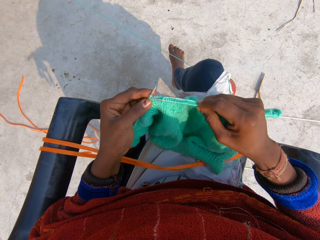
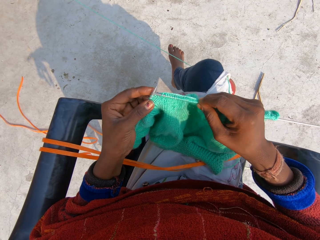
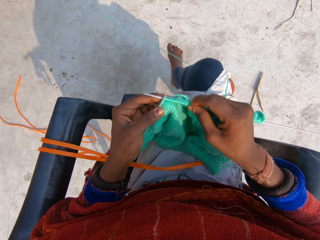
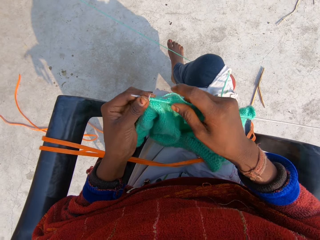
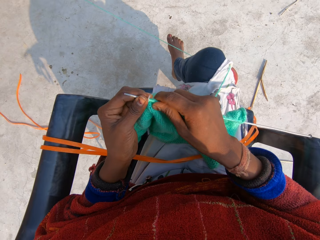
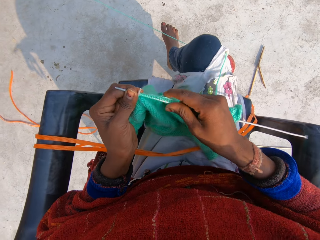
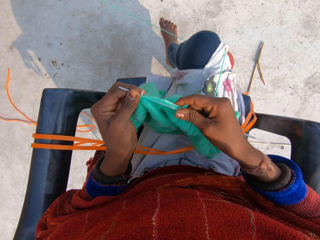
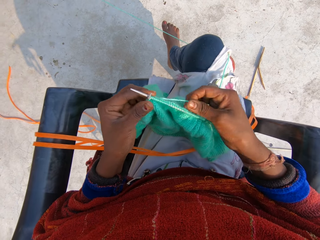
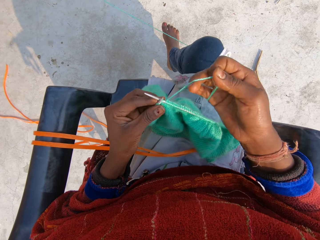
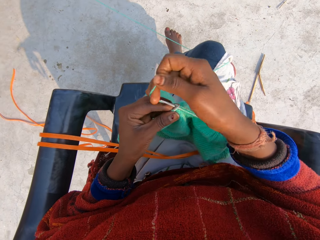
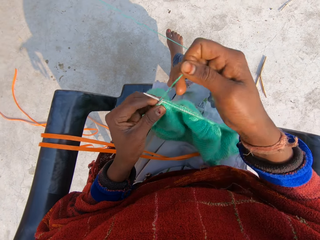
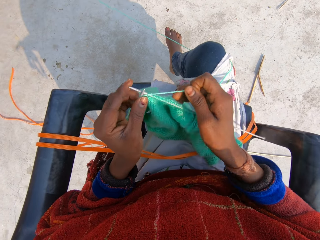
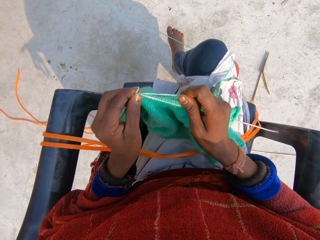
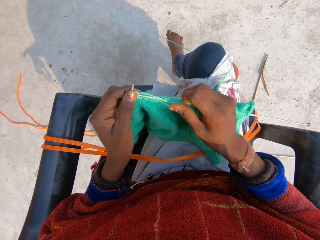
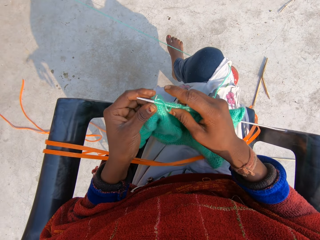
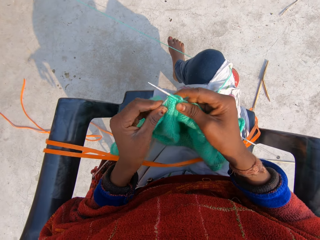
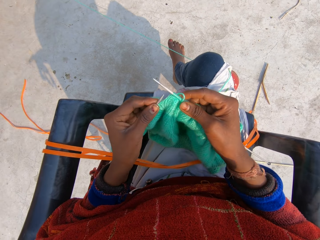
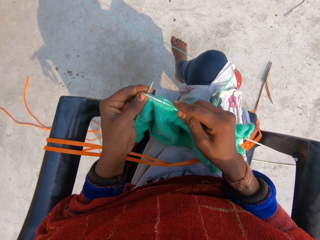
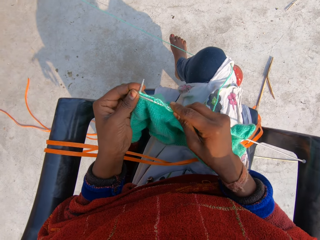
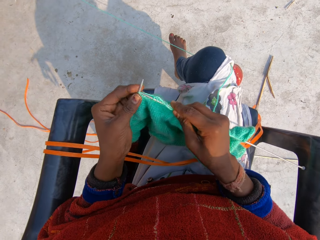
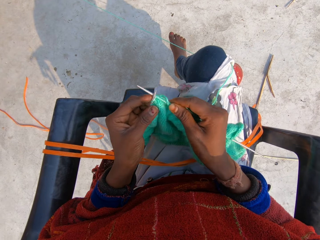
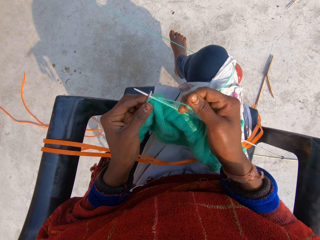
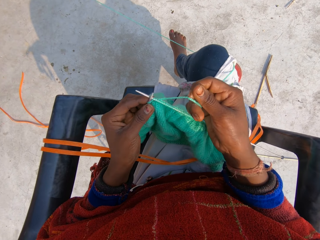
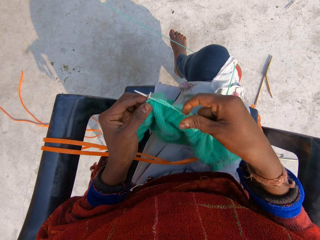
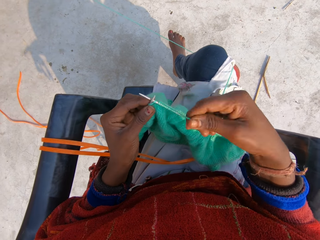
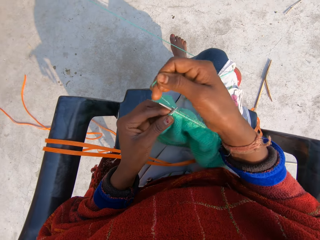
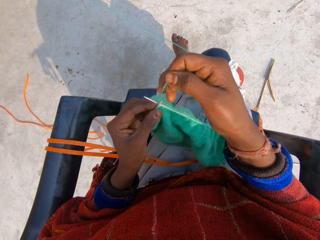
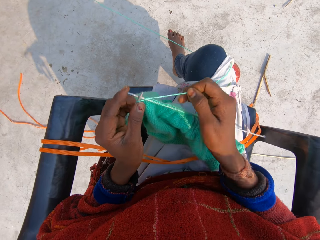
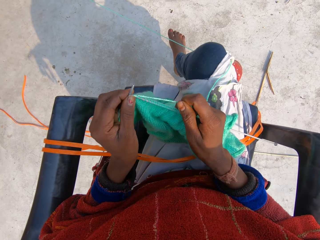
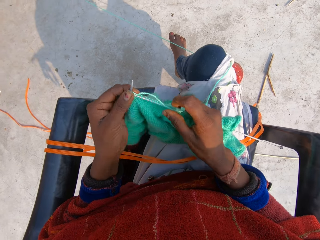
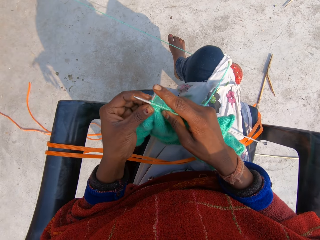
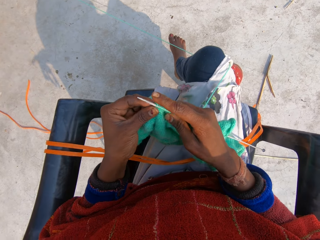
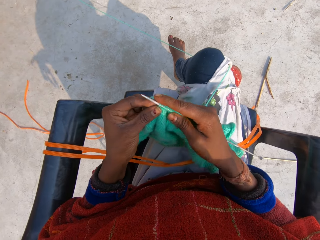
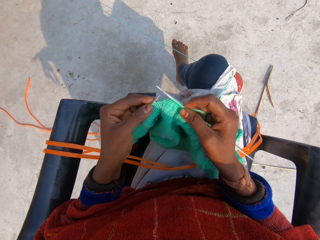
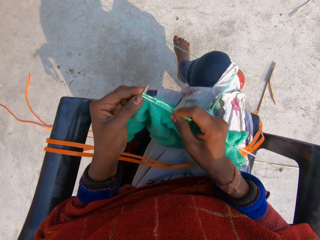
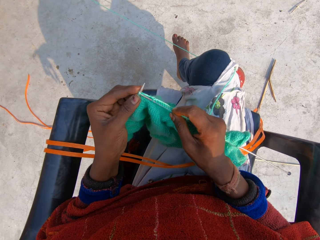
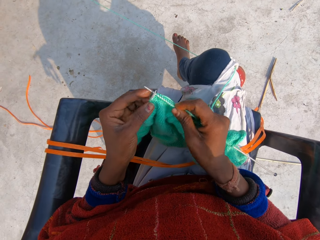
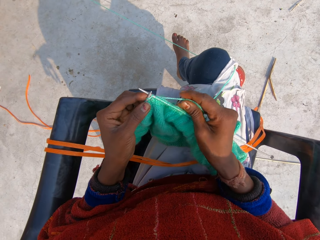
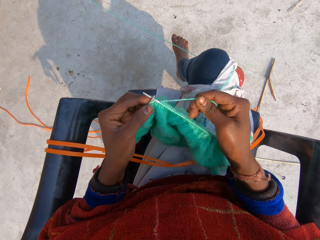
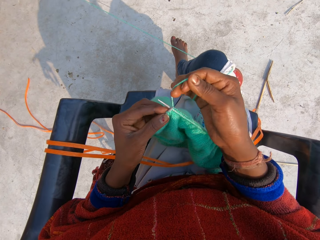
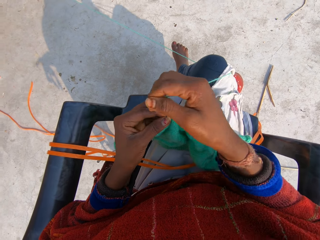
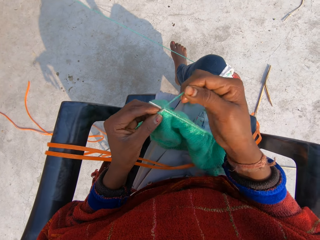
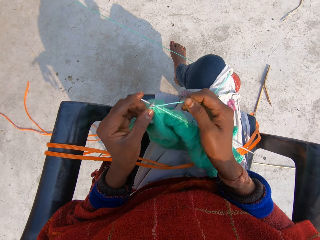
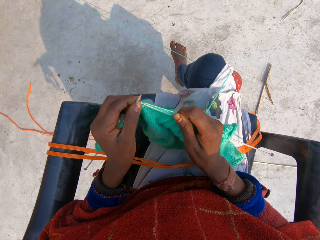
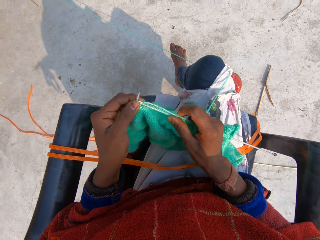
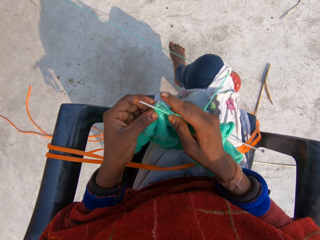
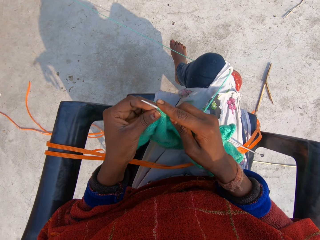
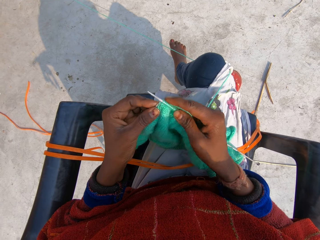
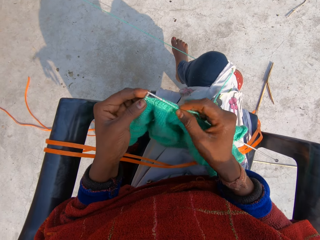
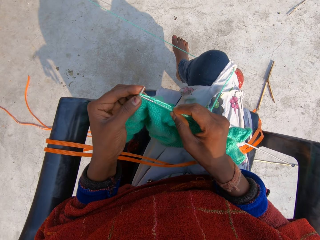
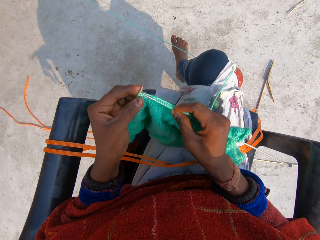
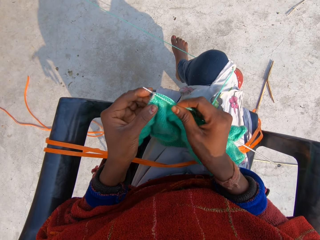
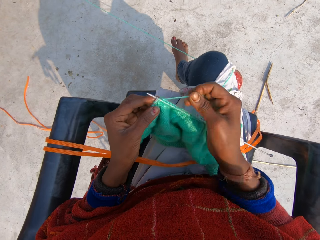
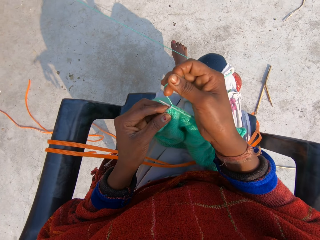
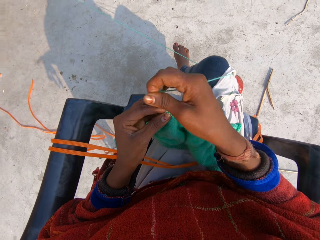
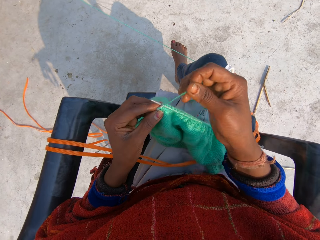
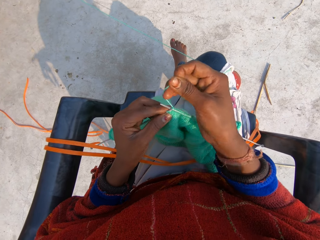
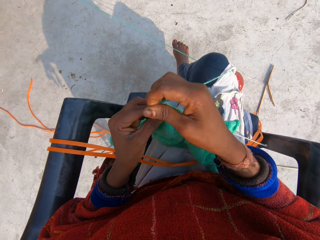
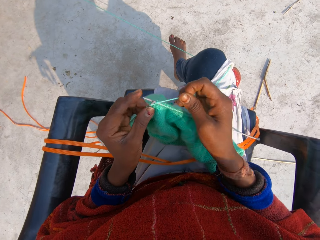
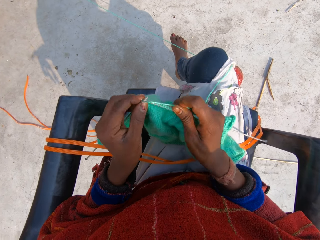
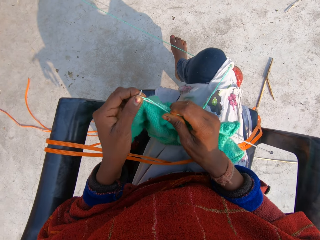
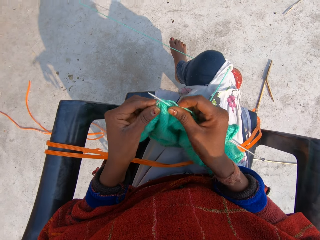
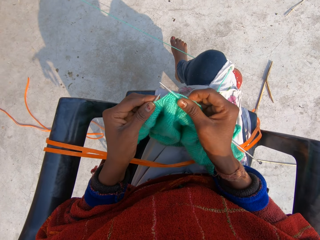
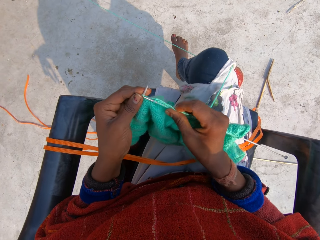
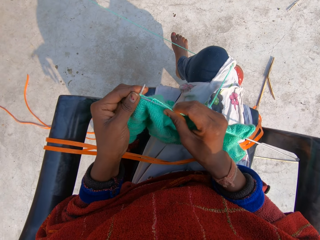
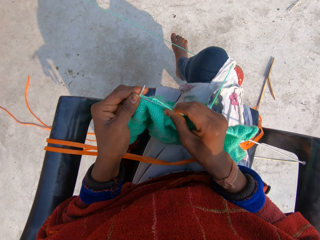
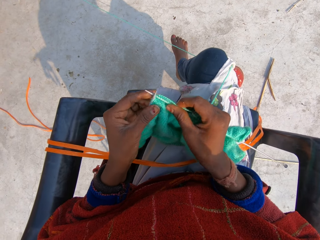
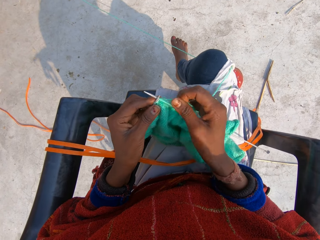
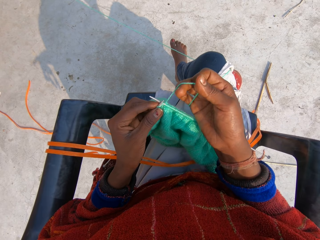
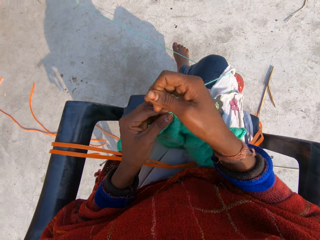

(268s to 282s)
The camera wearer moves the sweater together. They hold the thread. They roll the thread around the crochet. They sew the sweater. They roll the thread around the crochet. They sew the sweater. They continue to knit blue material. They roll the thread around the crochet. They sew the sweater. They roll the thread around the crochet. They sew the sweater.

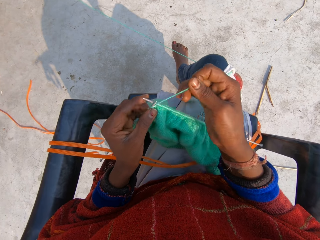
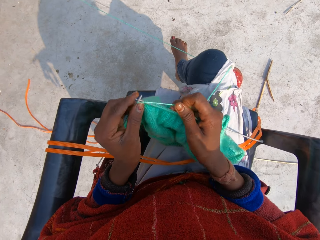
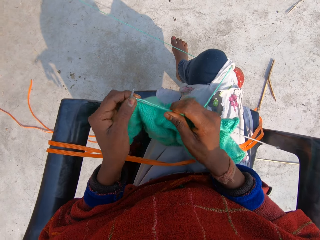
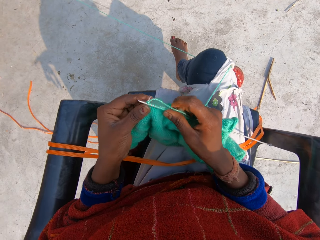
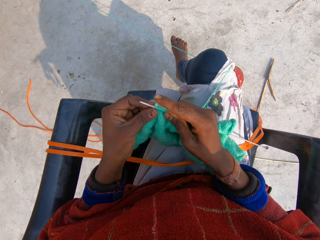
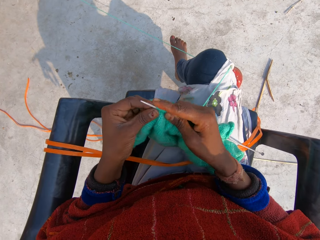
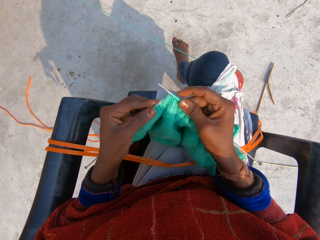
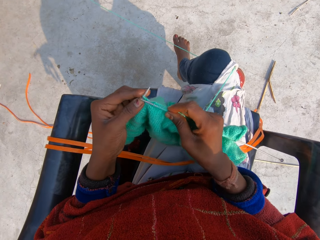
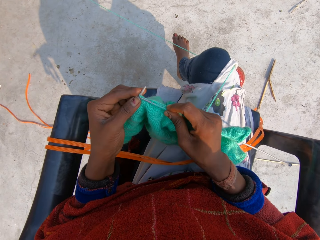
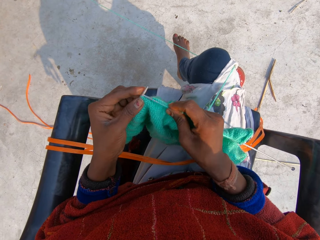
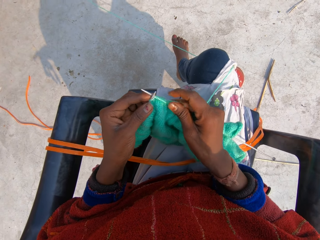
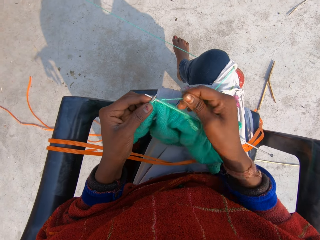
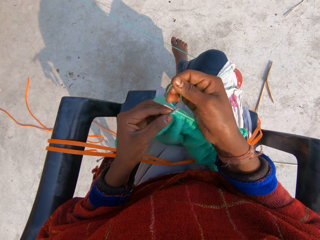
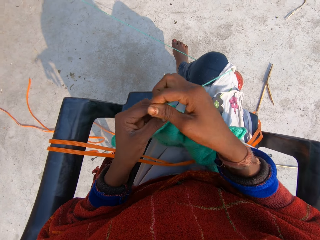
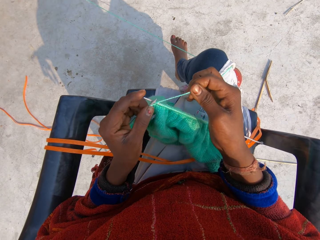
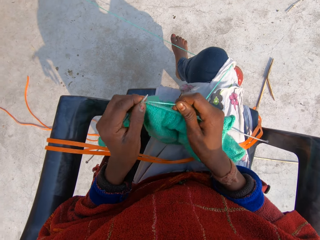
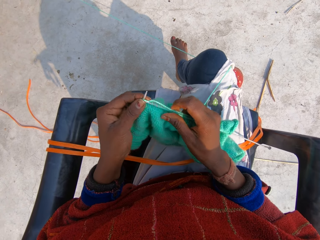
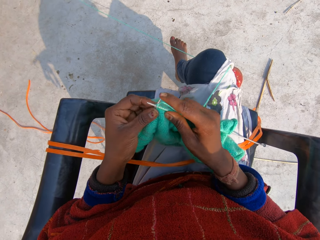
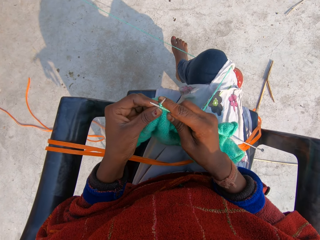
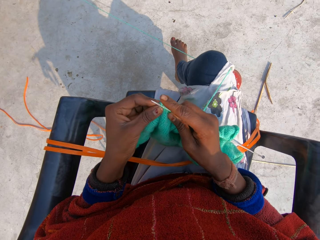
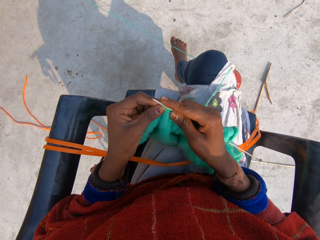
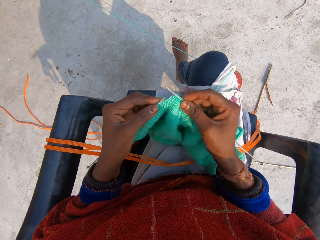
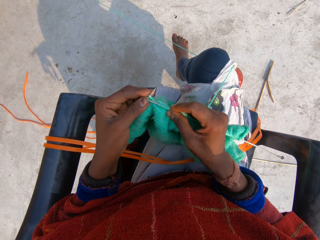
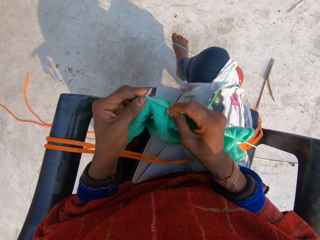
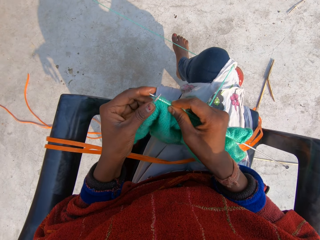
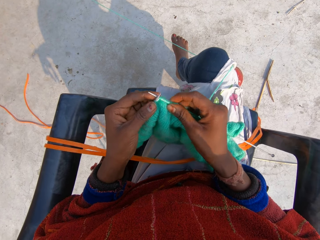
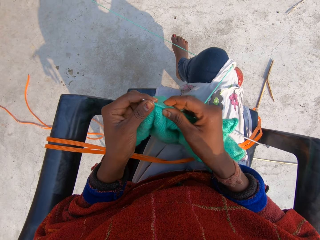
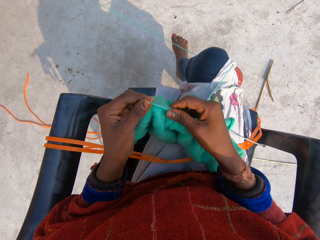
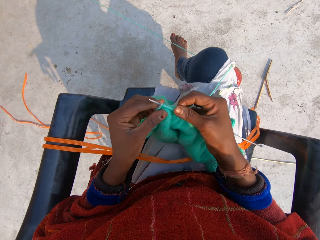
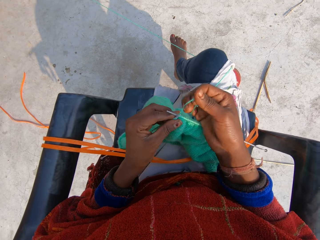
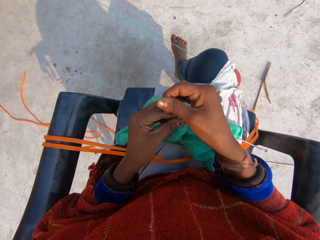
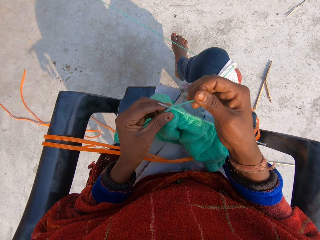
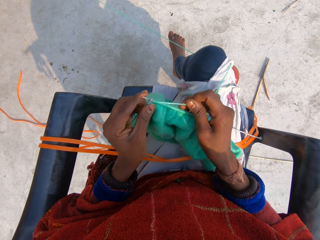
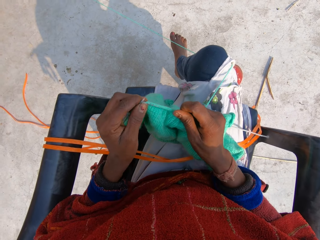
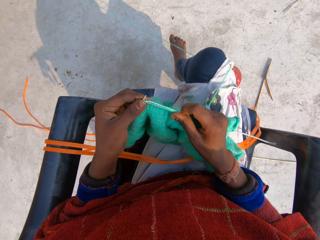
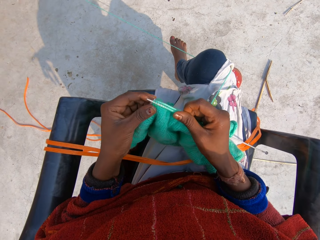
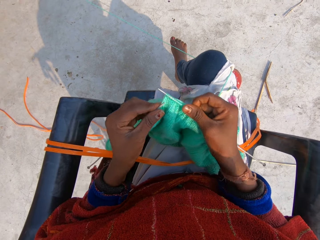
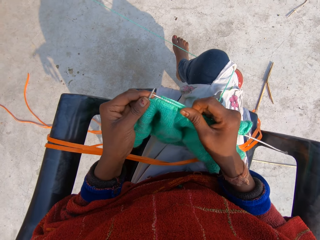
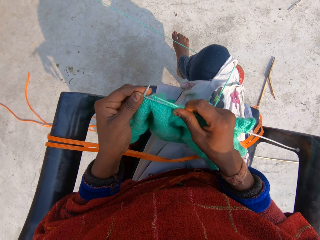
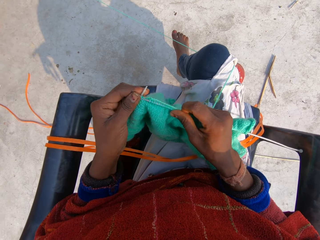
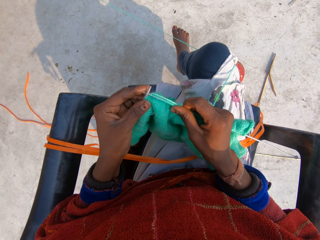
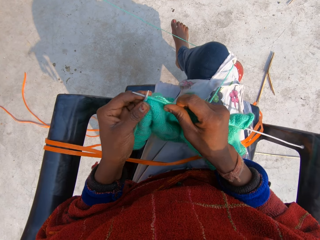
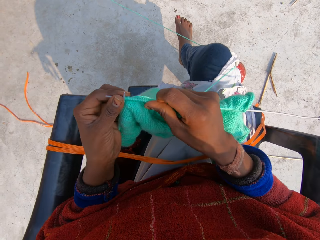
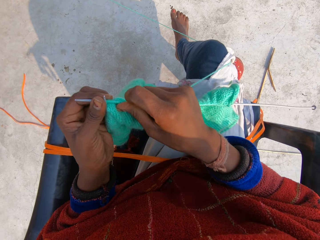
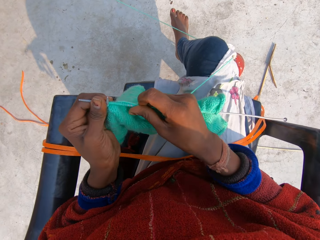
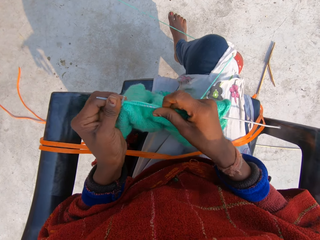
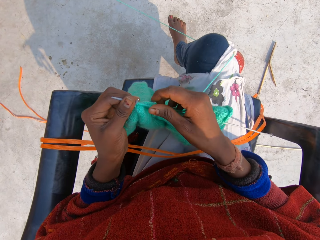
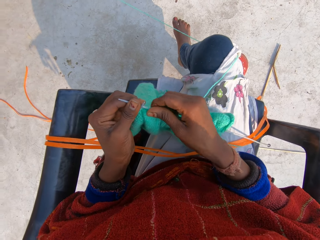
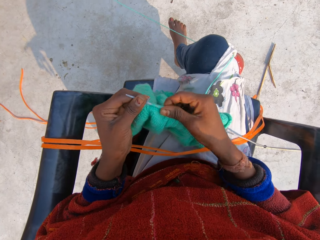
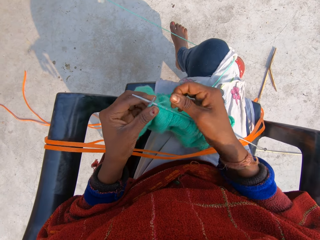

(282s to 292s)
The camera wearer rolls the thread around the crochet. They sew the sweater. They roll the thread around the crochet. They sew the sweater. They roll the thread around the crochet. They sew the sweater. They continue to knit blue material.
